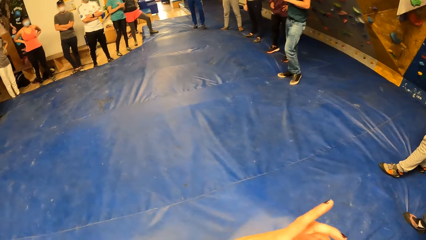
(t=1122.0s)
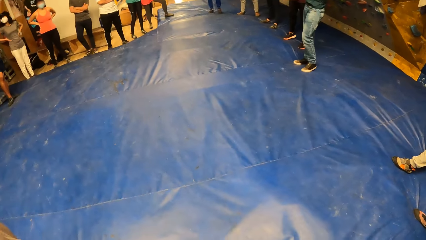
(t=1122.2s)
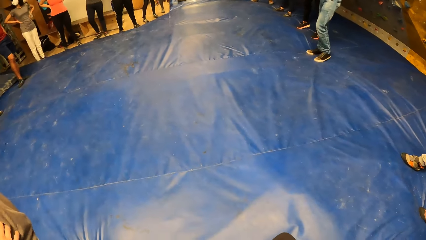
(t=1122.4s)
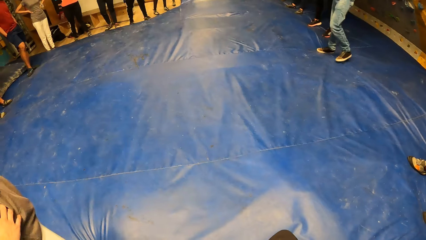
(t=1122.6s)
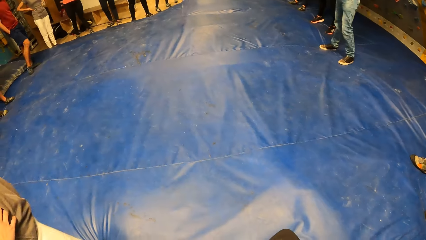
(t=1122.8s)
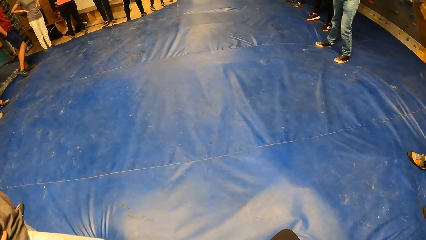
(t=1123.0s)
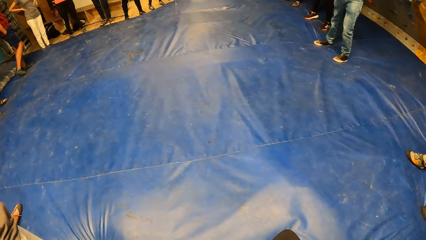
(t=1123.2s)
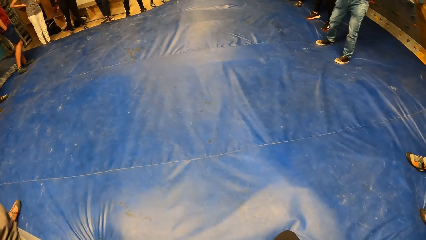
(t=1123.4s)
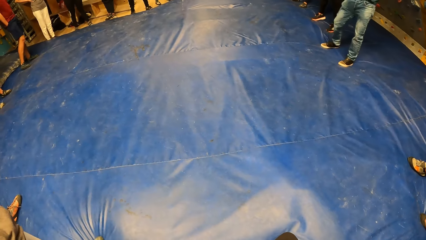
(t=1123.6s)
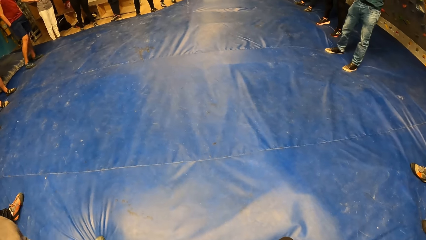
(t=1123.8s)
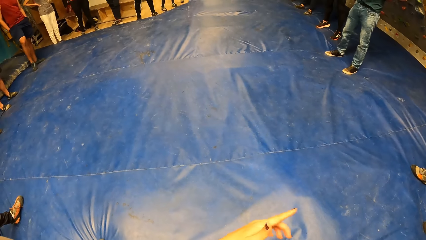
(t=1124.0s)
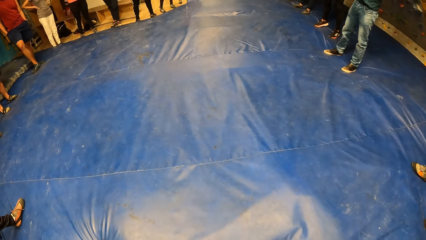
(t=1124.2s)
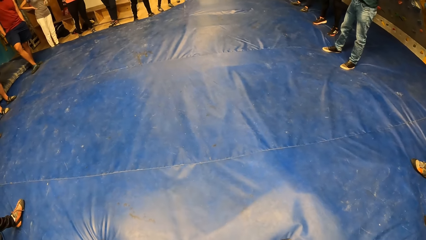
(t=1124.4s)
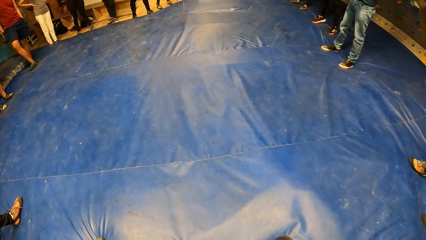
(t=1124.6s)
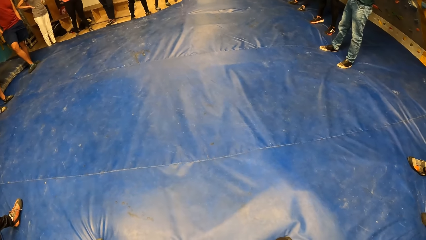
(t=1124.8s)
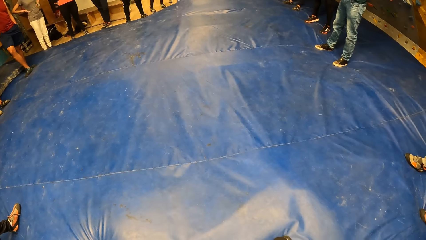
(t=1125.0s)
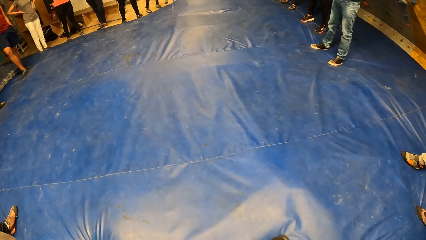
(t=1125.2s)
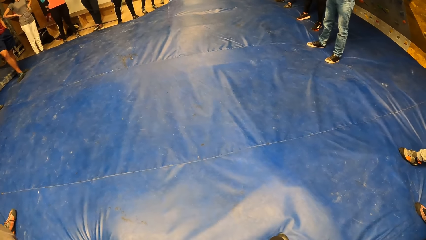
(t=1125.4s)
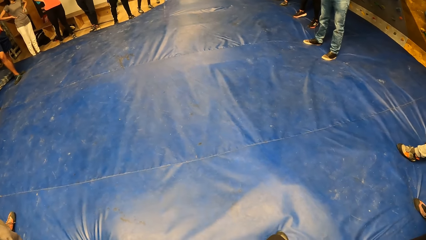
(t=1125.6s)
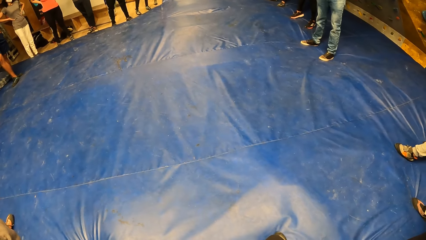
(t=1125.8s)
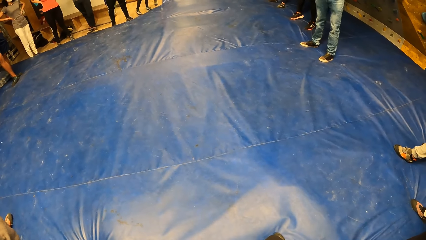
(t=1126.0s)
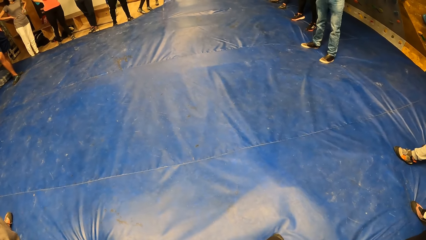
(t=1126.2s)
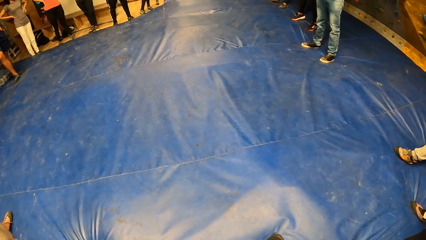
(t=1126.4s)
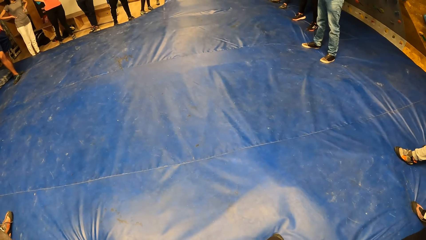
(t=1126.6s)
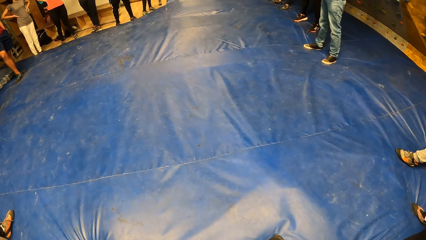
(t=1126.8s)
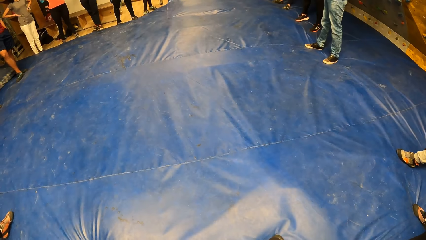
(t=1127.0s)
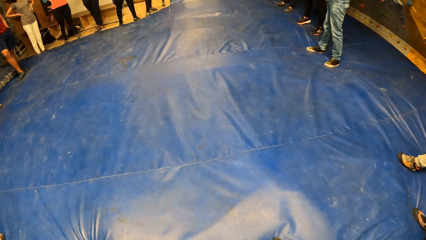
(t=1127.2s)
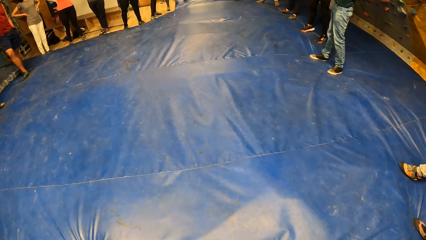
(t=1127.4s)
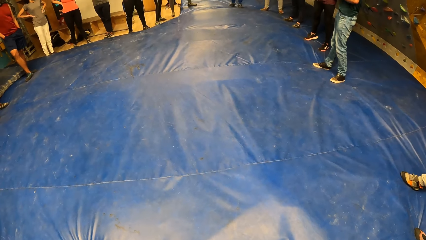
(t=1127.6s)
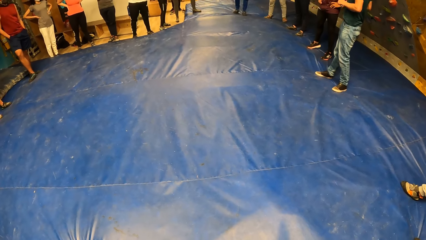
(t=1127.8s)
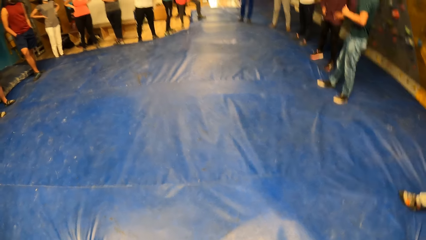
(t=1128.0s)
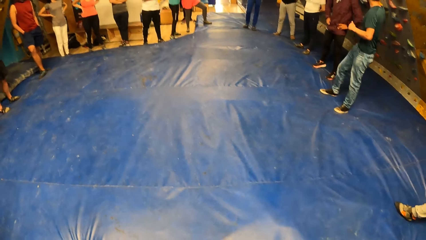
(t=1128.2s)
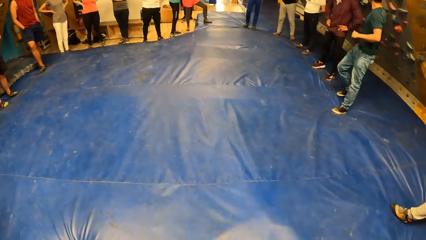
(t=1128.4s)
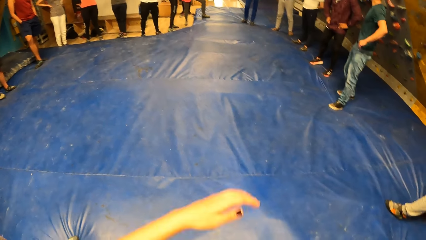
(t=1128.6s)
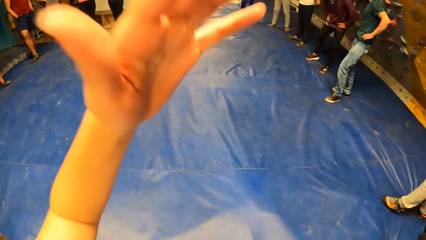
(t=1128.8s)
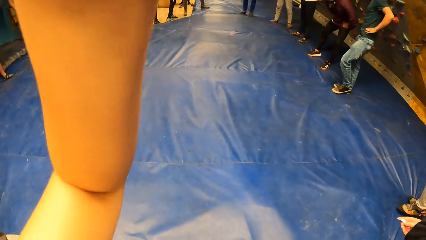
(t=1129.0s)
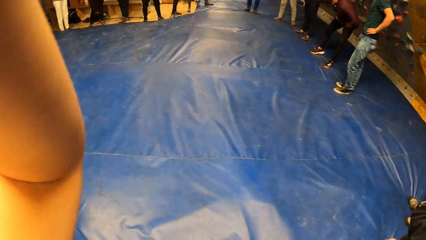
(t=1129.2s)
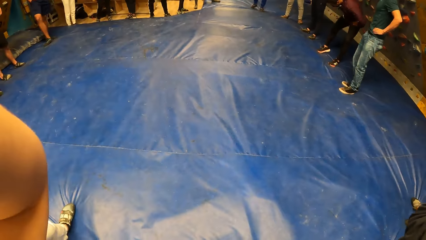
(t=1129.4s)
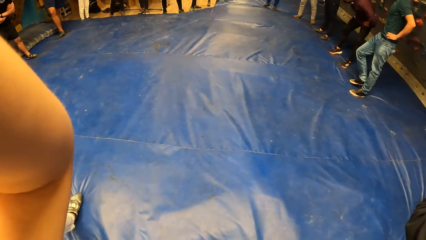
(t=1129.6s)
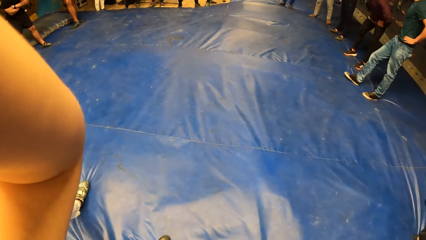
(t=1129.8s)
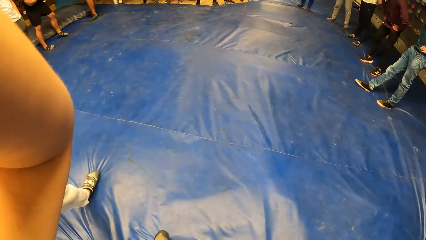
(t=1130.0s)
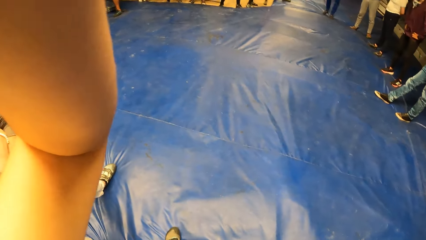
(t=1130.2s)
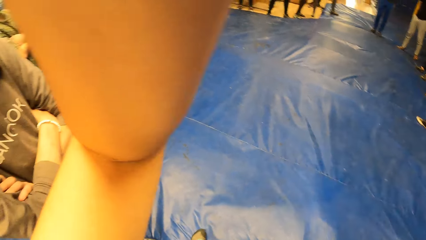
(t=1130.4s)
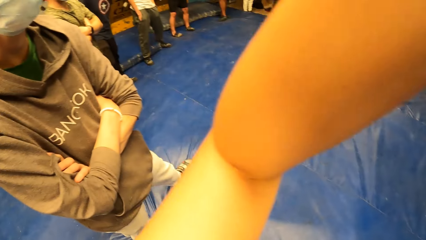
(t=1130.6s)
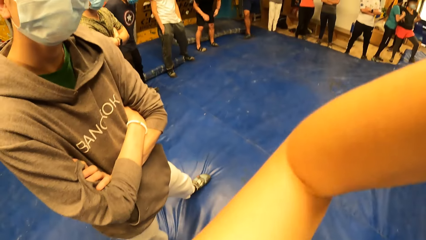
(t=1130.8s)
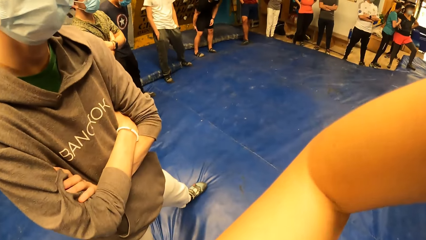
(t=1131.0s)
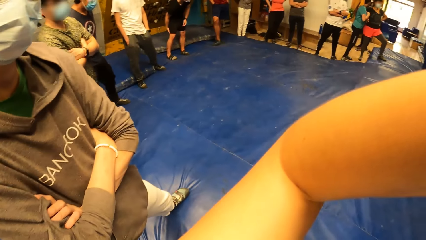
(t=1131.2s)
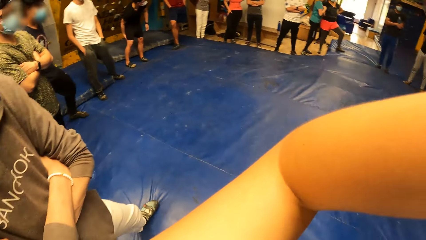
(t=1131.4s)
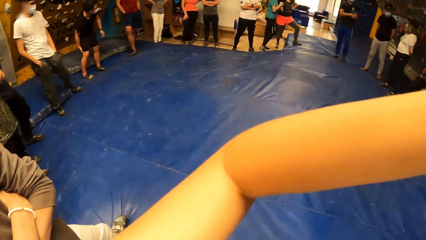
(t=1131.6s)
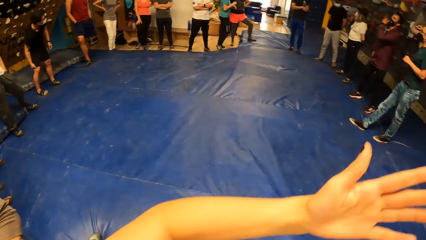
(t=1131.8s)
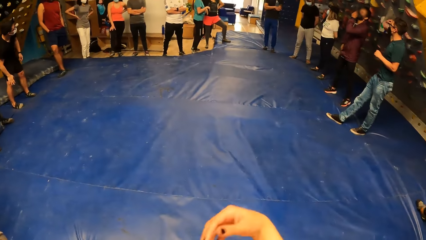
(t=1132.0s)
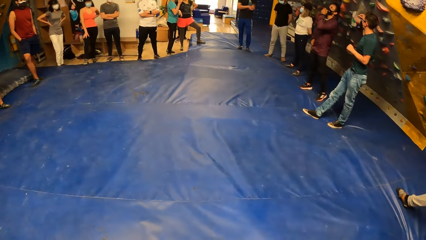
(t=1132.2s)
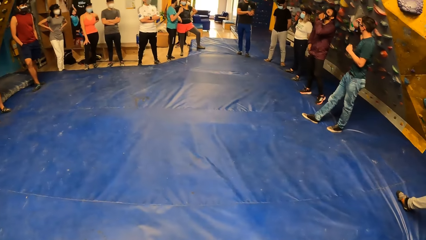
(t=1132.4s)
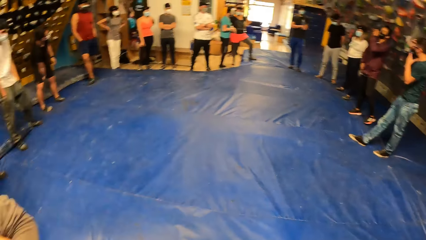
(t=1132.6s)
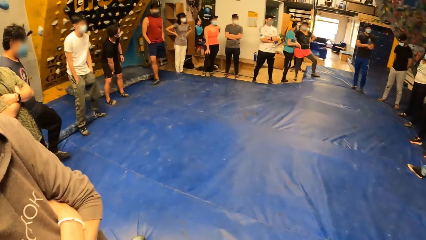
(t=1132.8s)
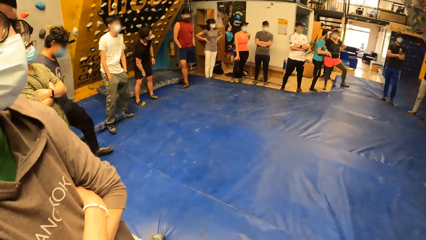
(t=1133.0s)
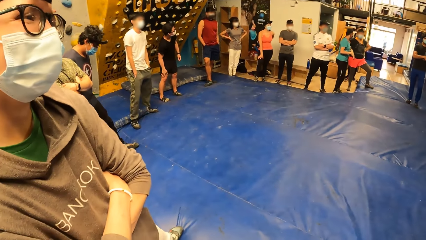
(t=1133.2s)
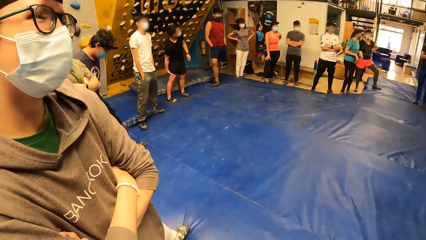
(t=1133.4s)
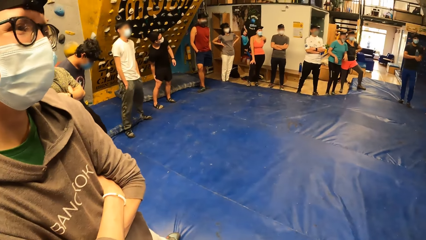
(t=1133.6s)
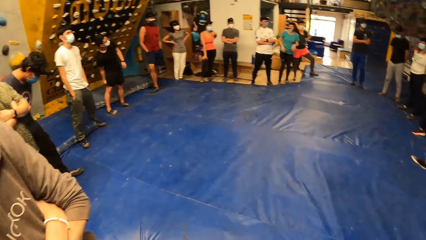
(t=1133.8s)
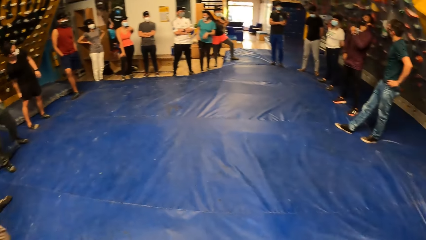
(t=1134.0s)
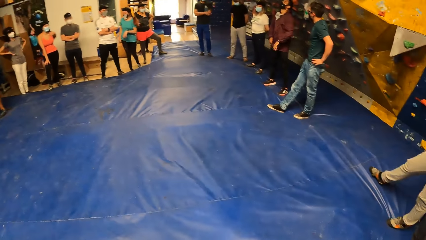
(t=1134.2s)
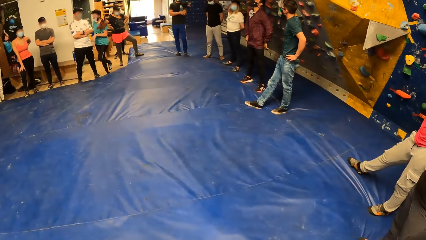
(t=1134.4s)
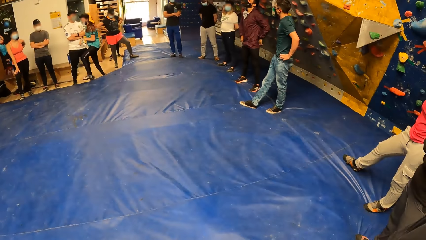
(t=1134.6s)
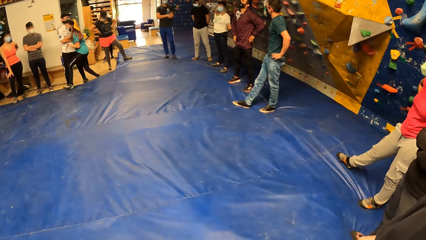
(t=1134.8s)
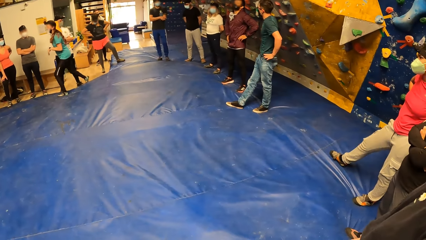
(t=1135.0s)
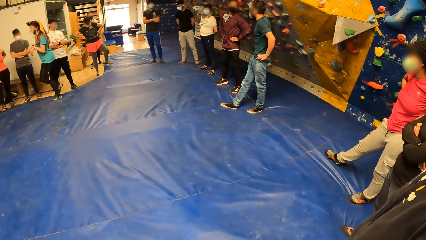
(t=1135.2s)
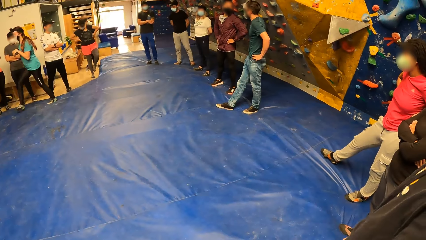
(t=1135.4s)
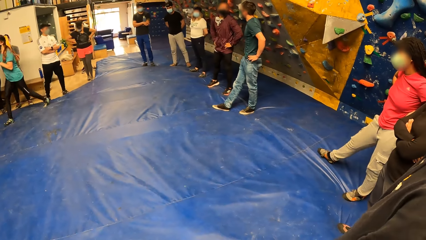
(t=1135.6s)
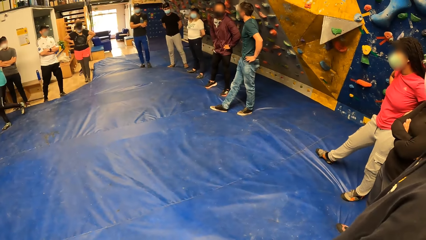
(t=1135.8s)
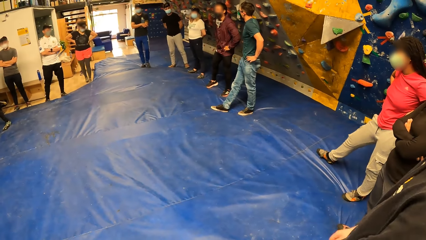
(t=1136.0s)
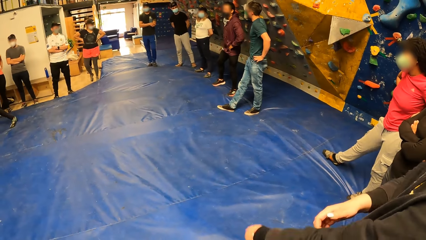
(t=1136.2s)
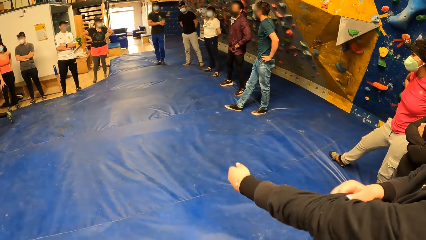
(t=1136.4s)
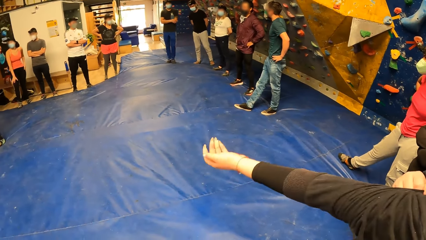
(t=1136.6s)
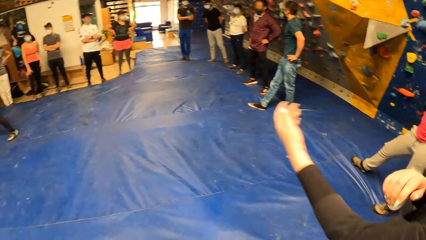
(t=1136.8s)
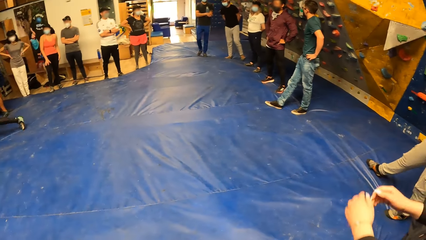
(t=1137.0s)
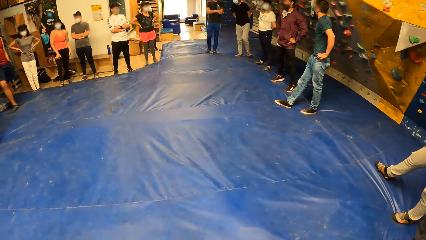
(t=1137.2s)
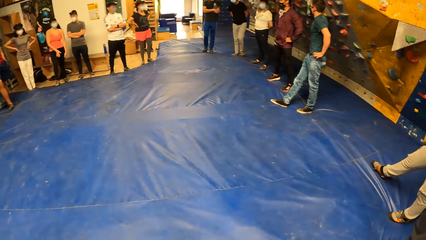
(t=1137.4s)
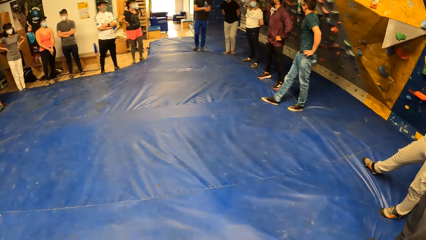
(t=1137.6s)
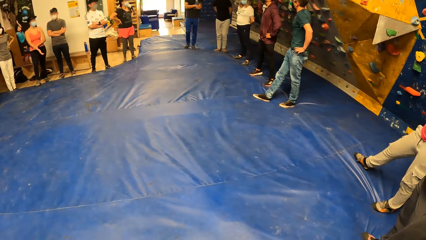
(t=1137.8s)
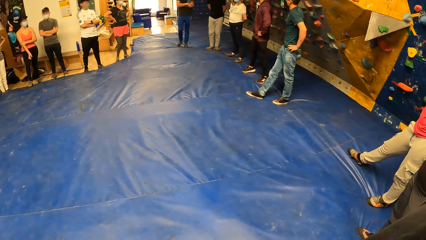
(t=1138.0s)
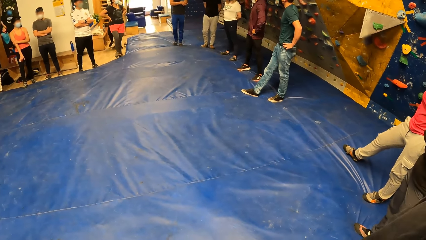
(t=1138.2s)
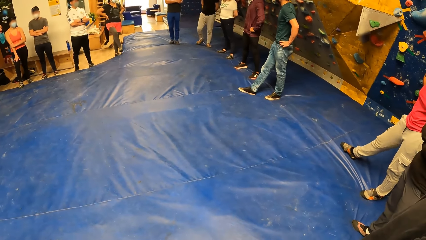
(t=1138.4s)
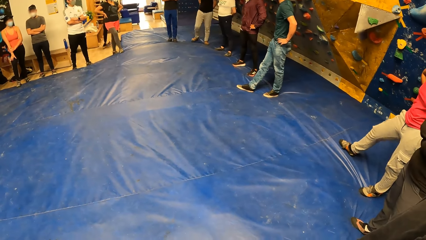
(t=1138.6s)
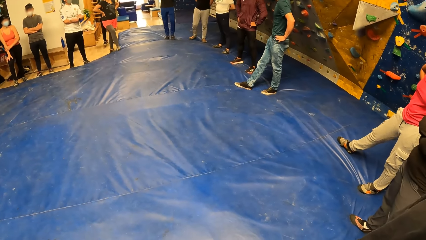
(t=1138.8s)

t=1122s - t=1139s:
The camera wearer points her left hand forward. She does gestures. A woman raises her left hand. The camera wearer raises both hands towards something. She withdraws both hands from something. She looks at a man. She stares at another man as he explains something with gestures. The woman adjusts her left sleeves with her right hand.
